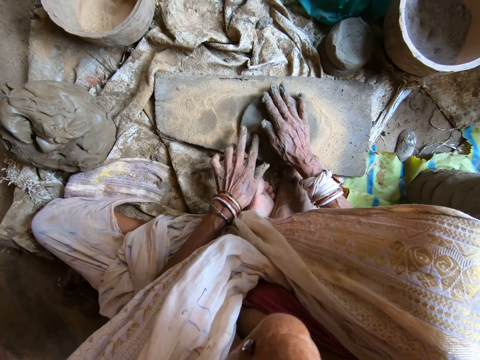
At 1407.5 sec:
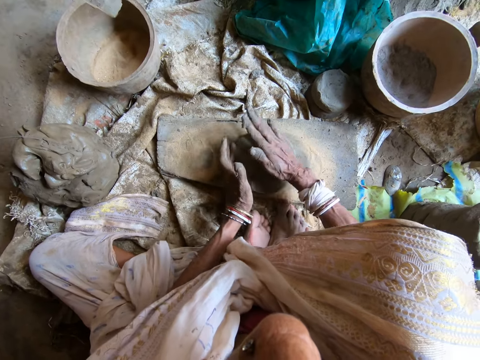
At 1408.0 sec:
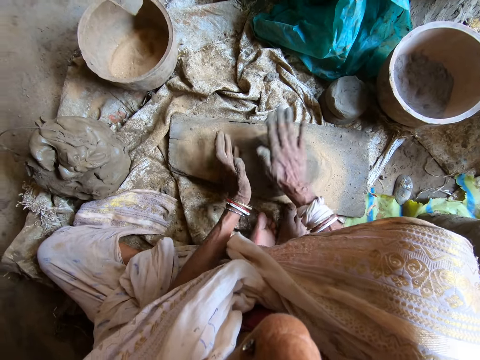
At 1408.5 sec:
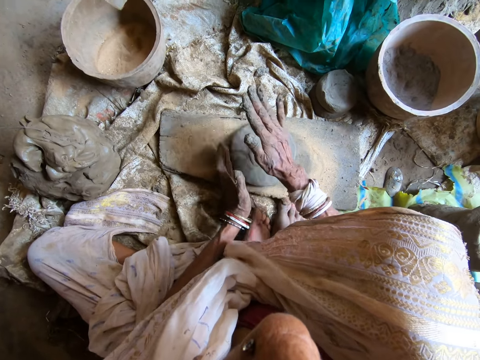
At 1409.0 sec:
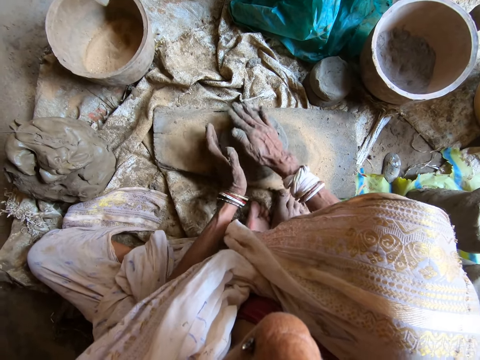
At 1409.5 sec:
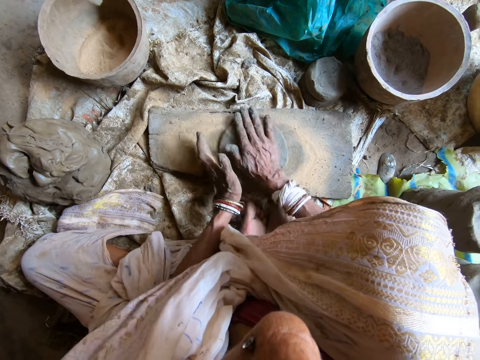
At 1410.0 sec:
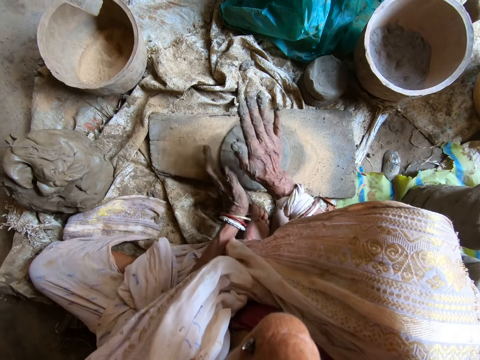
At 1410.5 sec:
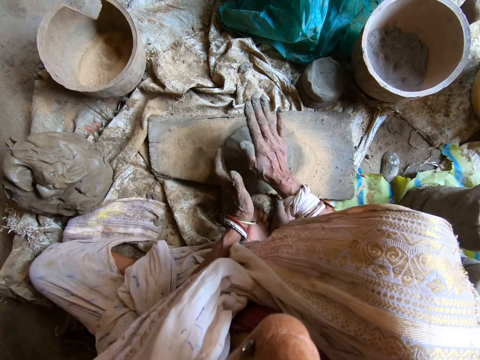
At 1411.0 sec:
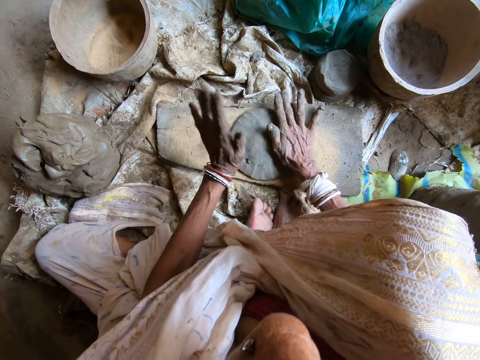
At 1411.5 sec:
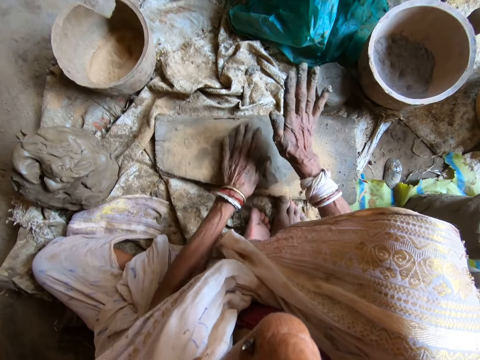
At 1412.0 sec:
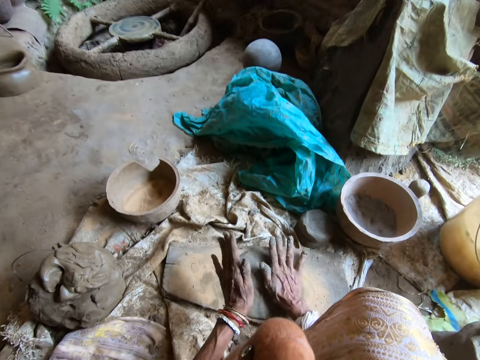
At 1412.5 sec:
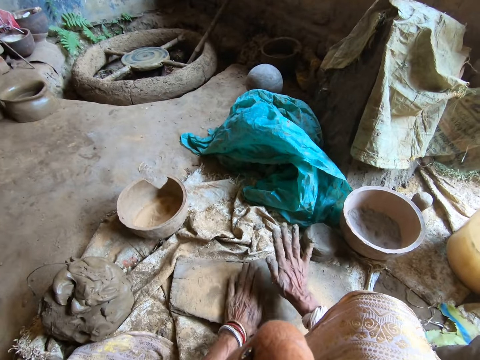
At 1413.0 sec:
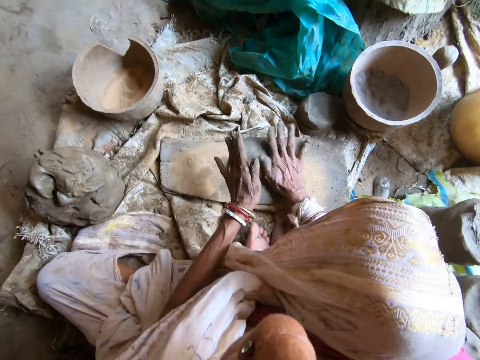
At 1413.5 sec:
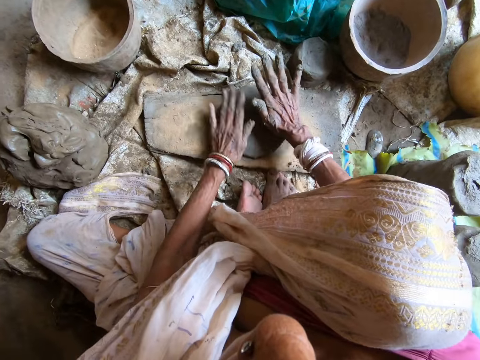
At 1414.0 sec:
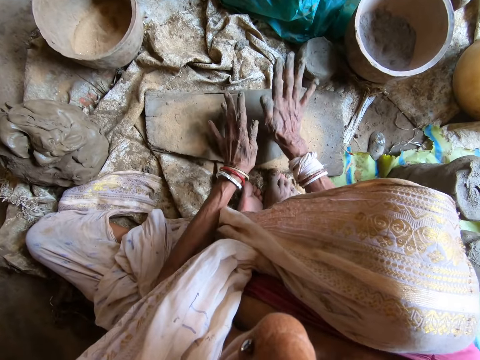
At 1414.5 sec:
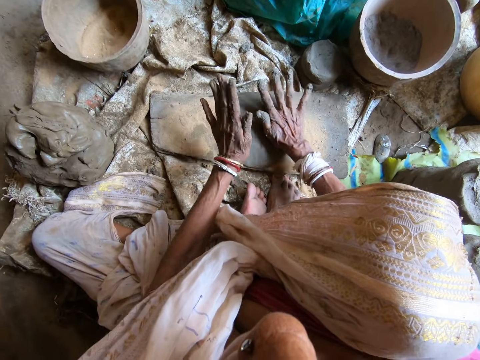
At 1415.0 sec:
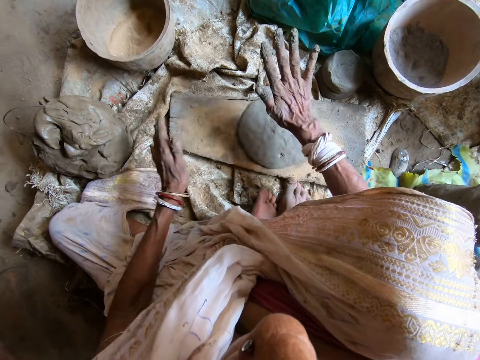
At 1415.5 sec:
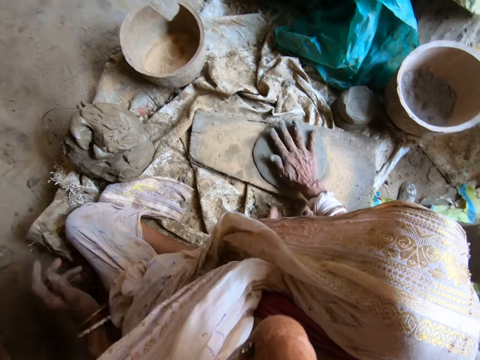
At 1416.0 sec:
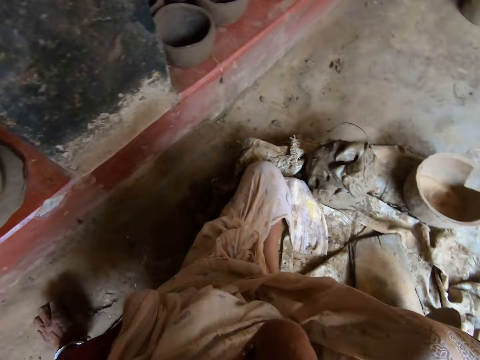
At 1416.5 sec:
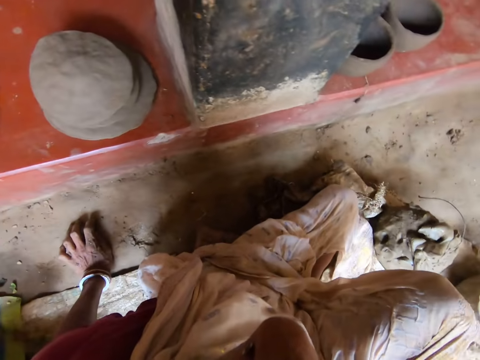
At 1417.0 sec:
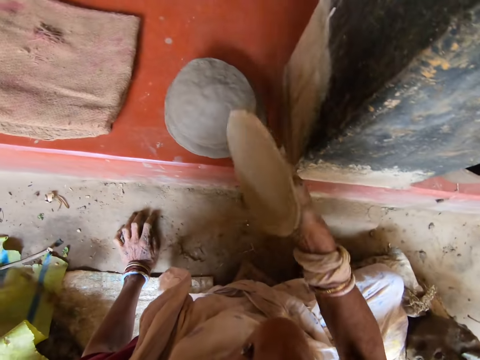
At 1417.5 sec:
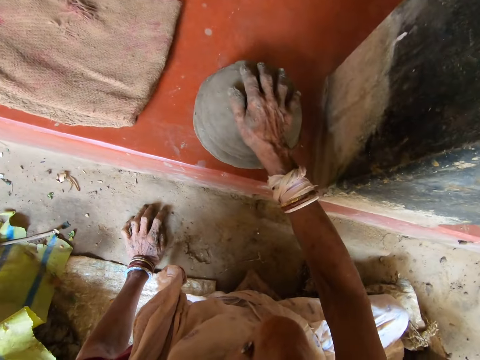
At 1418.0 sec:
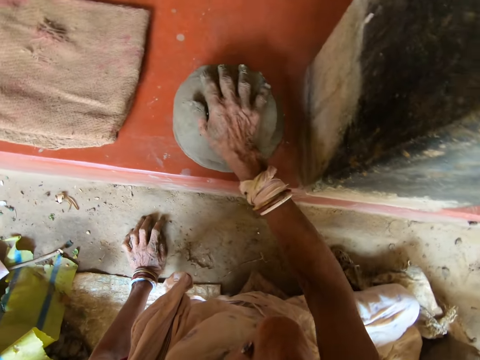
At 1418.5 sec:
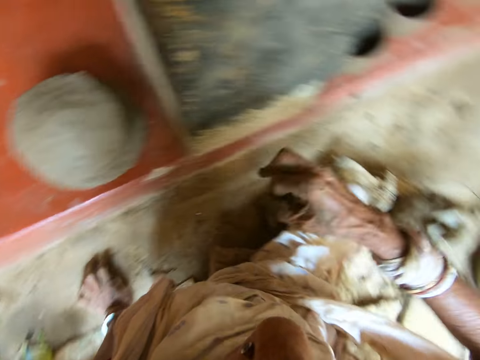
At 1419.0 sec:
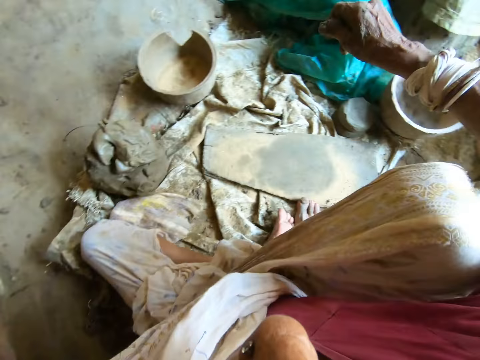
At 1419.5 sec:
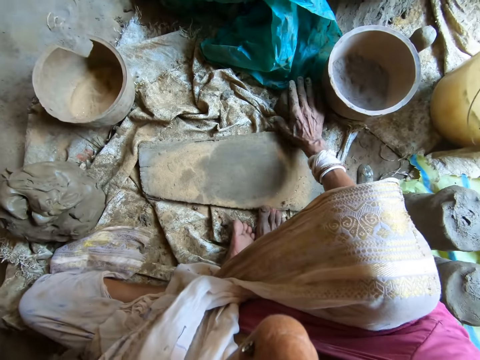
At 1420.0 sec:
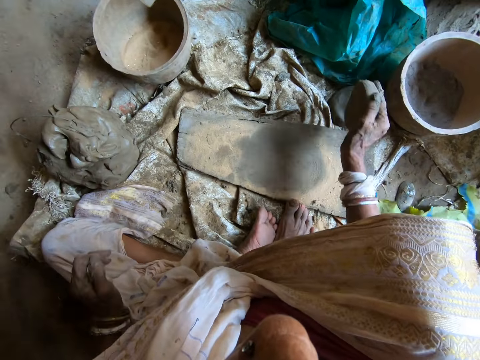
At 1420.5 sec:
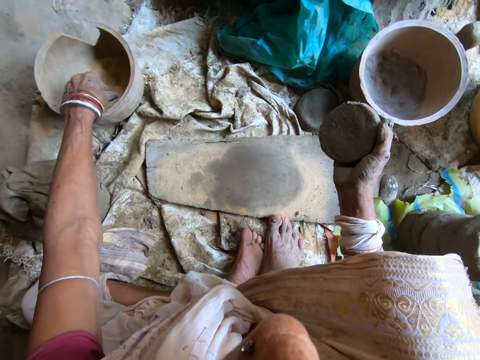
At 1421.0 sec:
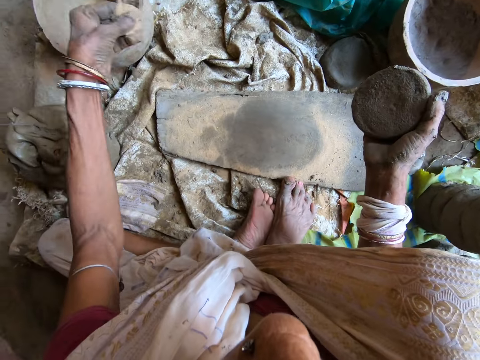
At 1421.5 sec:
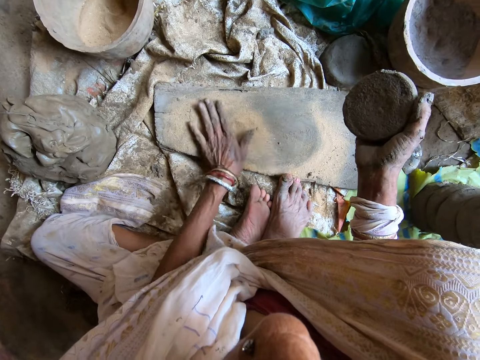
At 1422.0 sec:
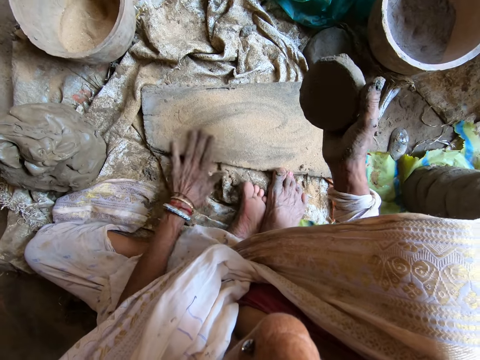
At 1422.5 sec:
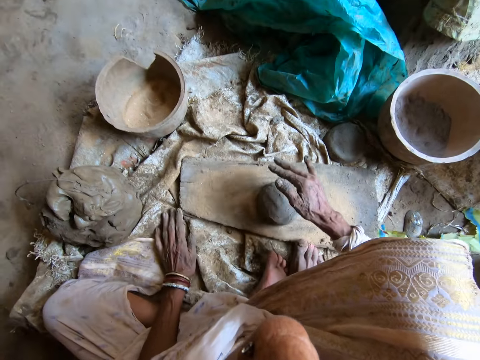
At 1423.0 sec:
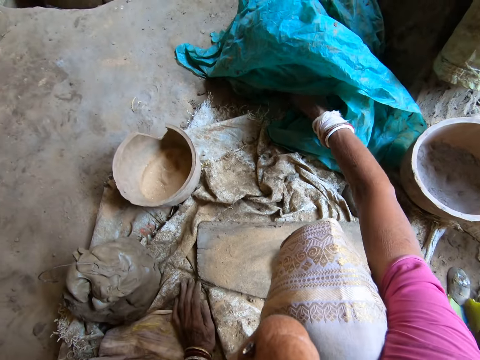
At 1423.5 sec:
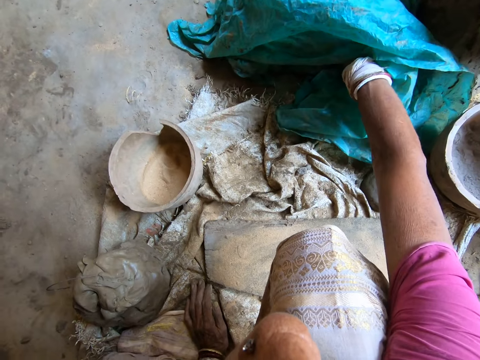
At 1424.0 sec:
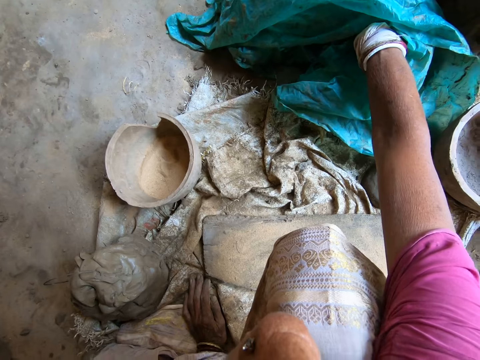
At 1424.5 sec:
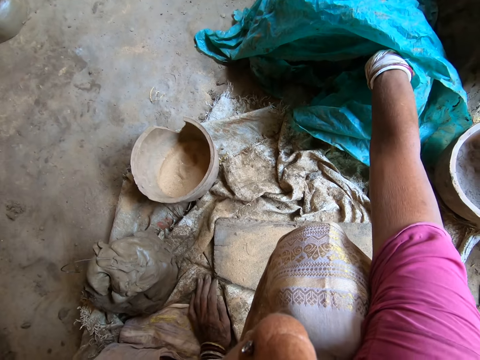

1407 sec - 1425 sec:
The camera wearer returns pieces of clay. She molds the clay on a board. She looks around. She rests her hand on the floor. She picks a piece of clay. She places the clay on other clay on the pavement with her right hand. She turns around. She takes clay from the floor with her right hand. She takes sand from the mortar on the floor with her left hand. She pours the sand on the wood with her left hand. She spreads the sand on the wood with her left hand. She drops the clay on the wood with her right hand. She puts her right hand into the plastic bag on the floor. She rests her hand on the floor.

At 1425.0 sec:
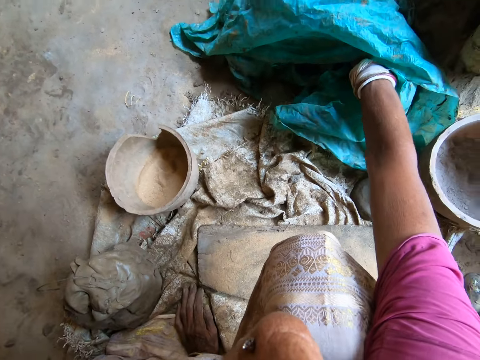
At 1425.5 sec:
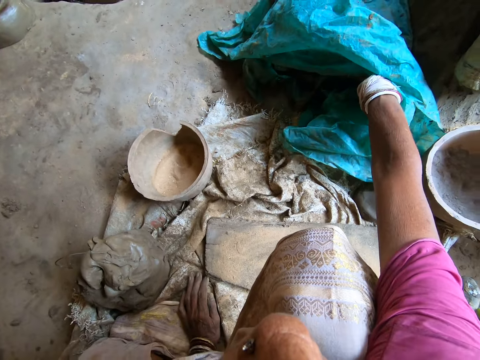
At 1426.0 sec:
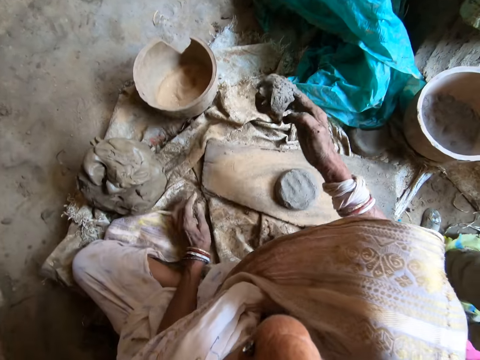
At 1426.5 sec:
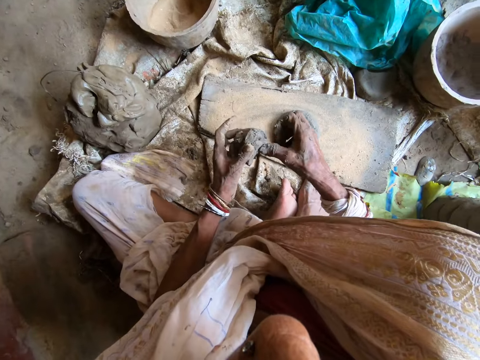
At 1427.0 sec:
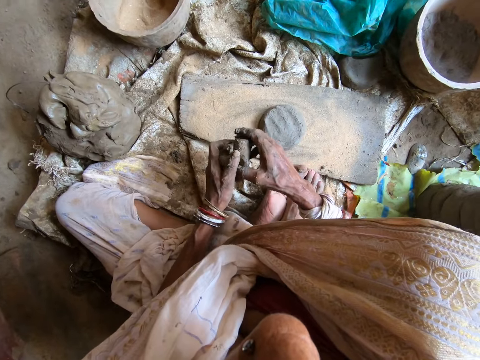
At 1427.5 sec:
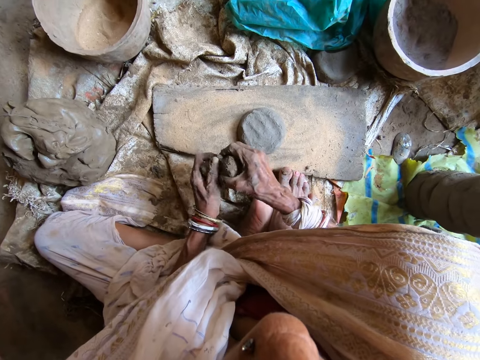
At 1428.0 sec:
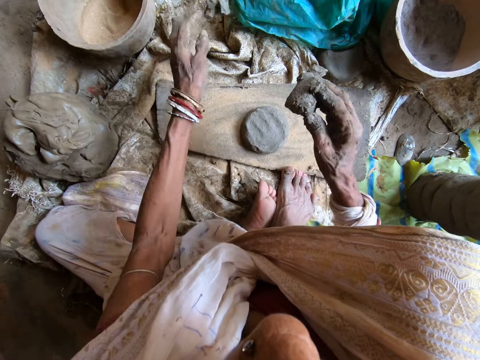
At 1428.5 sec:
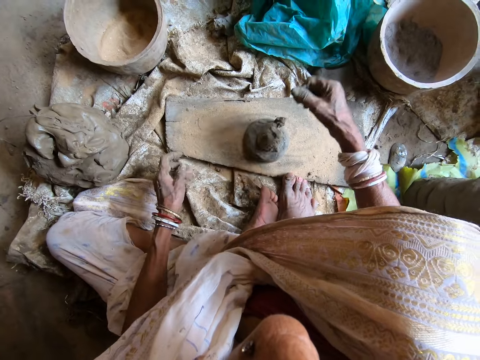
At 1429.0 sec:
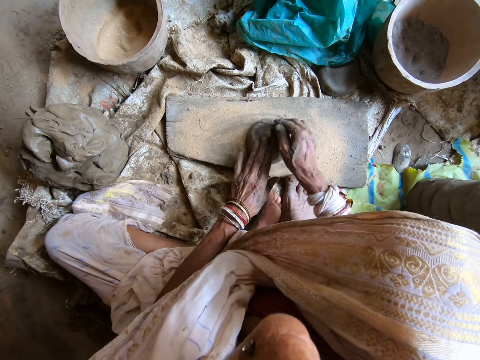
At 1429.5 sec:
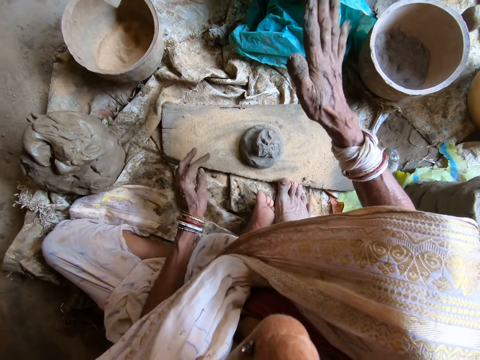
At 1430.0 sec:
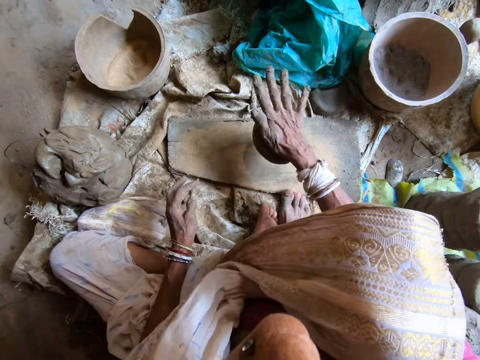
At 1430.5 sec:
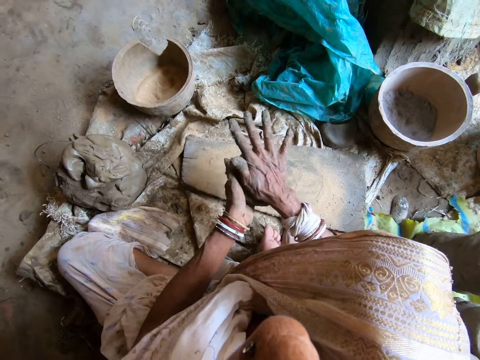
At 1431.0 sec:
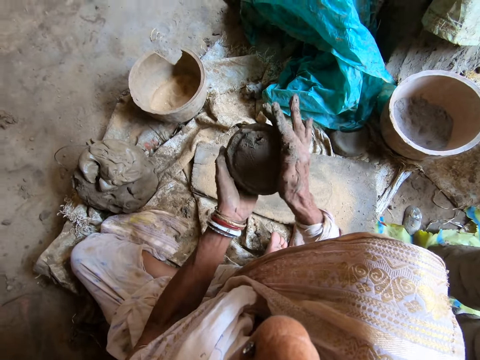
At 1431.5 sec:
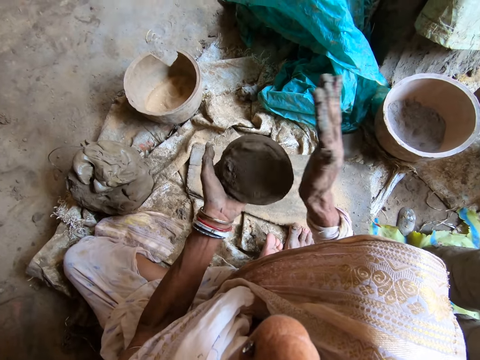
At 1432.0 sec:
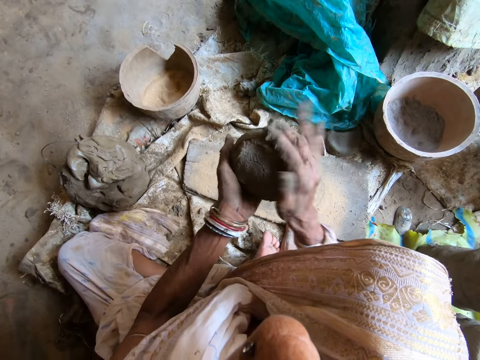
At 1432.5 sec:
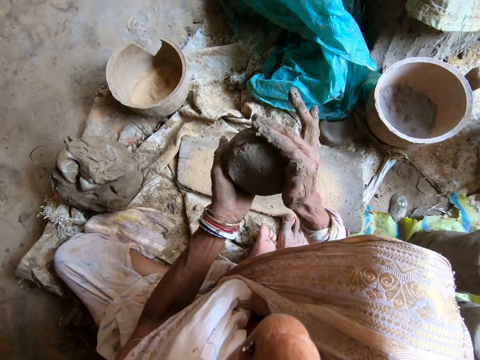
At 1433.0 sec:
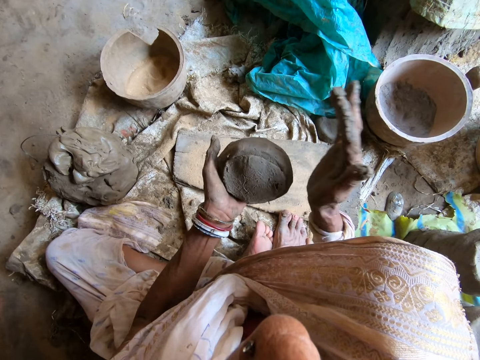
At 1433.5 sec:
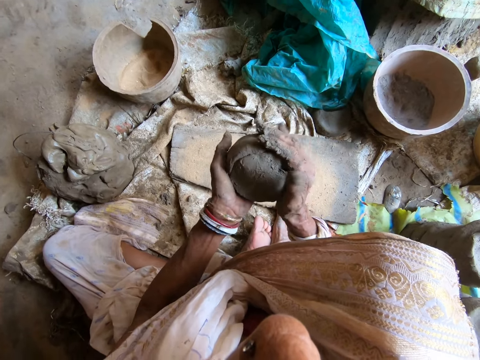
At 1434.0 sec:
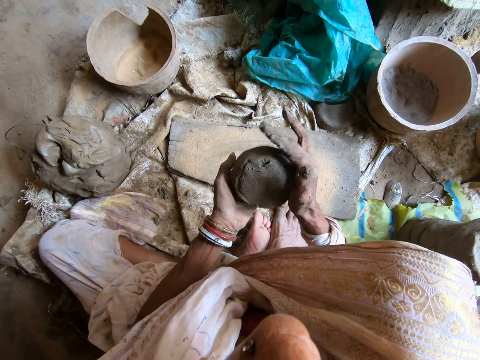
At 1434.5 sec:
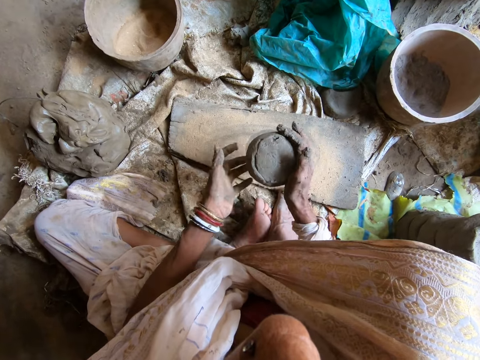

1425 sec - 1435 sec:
The camera wearer cuts a piece of clay. She takes some clay from the plastic bag with her right hand. She looks at the clay. She holds the clay with both hands. She switches the clay between her hands. She divides the clay in two with her hands. She throws the clay in her left hand on the floor and puts the clay in her right hand on the clay on the wood or board. She adjusts the clay on the wood with her hands. She molds the clay on the board. She hits the clay on the wood with her right hand. She takes the clay from the wood with her right hand. She molds the clay on the board again. She hits the clay on the wood with her right hand. She takes the clay with her left hand from her right hand. She molds the clay to shape with her right hand. She drops the clay on the wood with her right hand.
